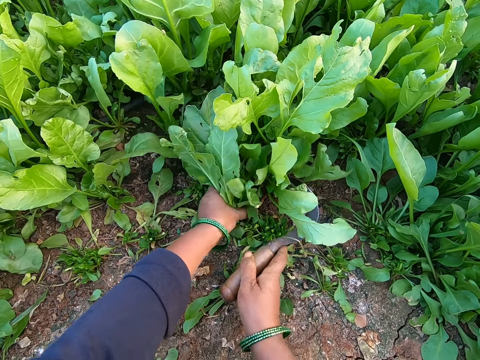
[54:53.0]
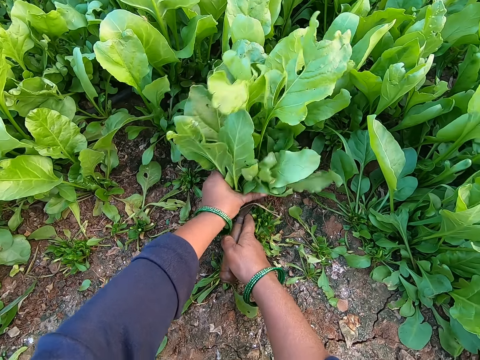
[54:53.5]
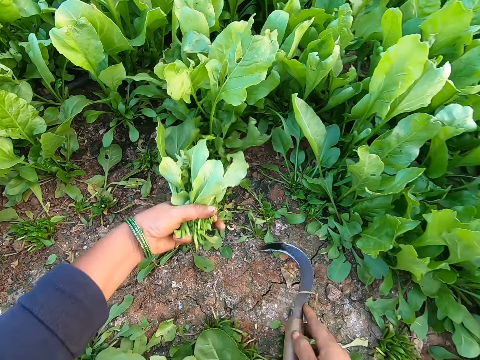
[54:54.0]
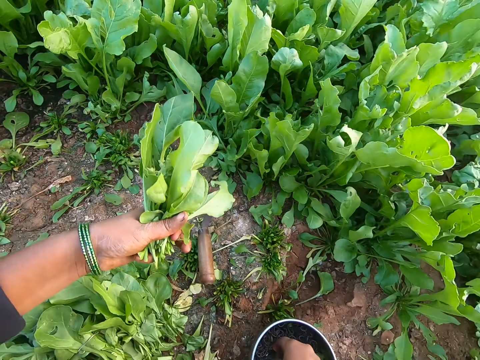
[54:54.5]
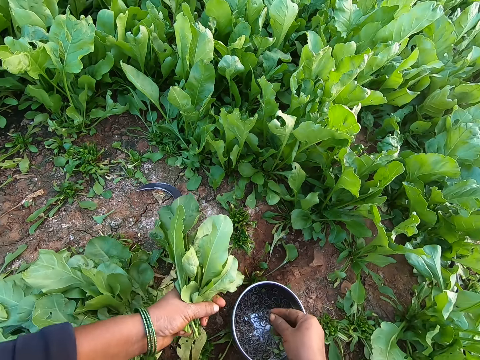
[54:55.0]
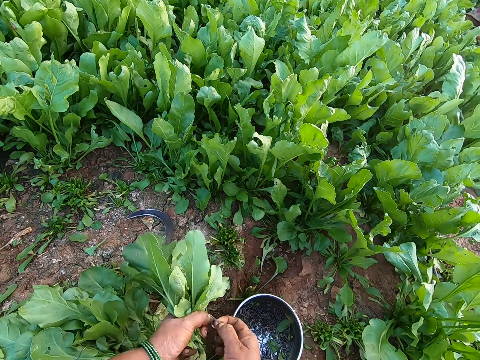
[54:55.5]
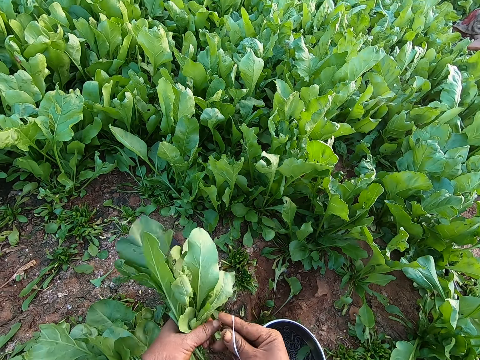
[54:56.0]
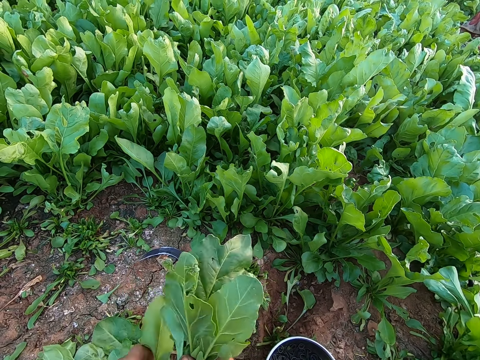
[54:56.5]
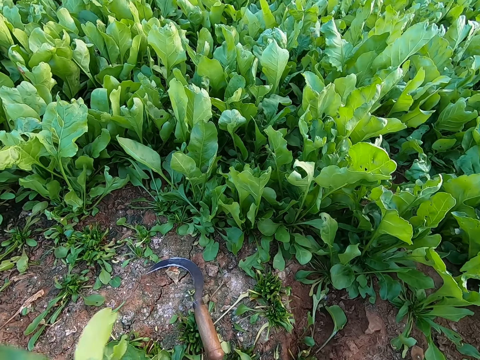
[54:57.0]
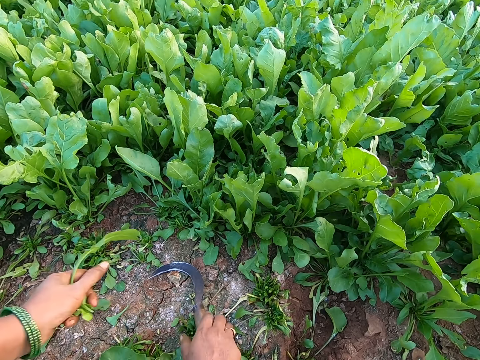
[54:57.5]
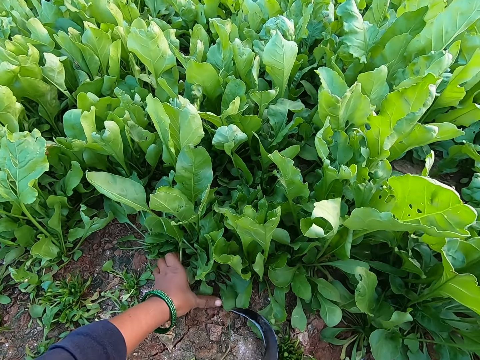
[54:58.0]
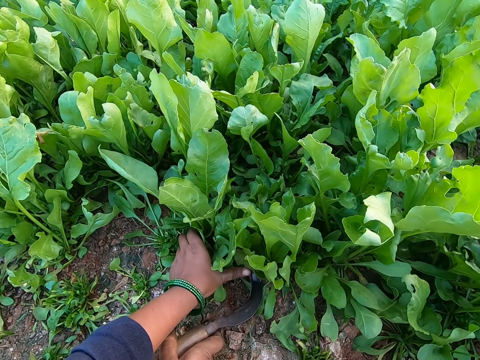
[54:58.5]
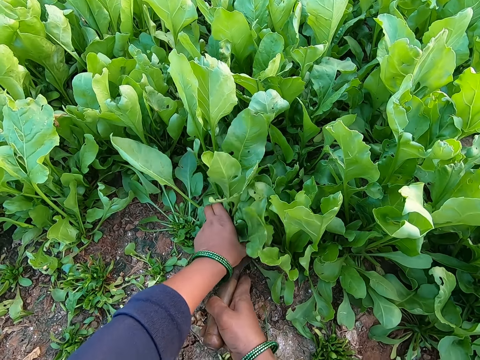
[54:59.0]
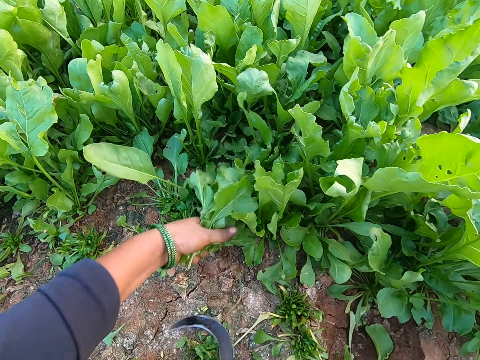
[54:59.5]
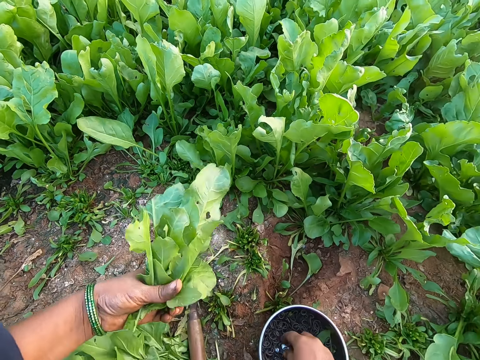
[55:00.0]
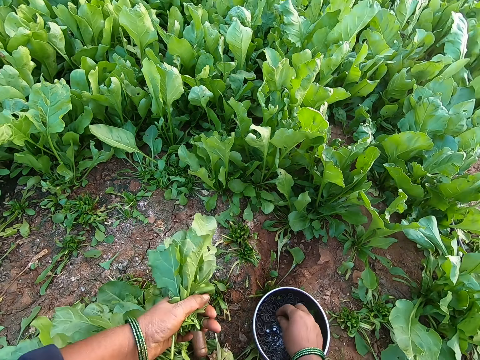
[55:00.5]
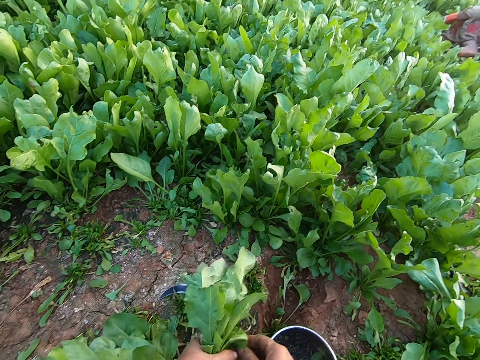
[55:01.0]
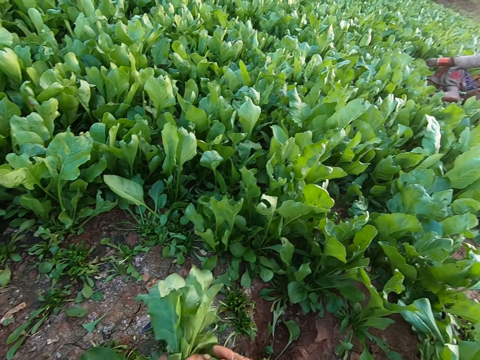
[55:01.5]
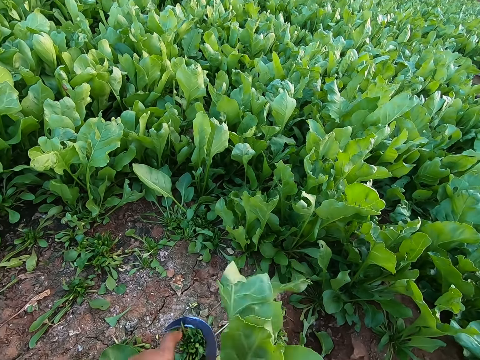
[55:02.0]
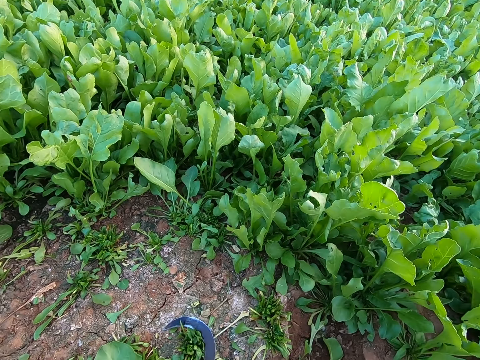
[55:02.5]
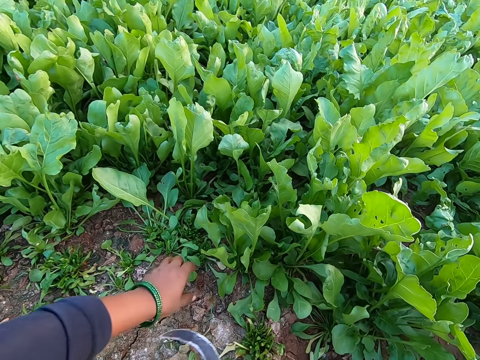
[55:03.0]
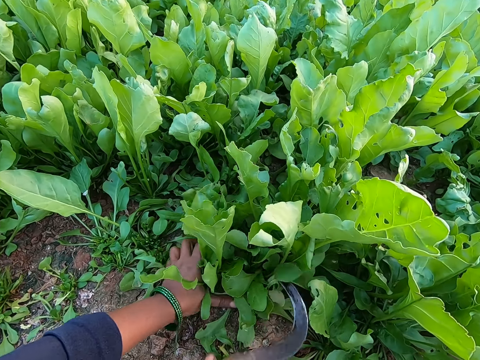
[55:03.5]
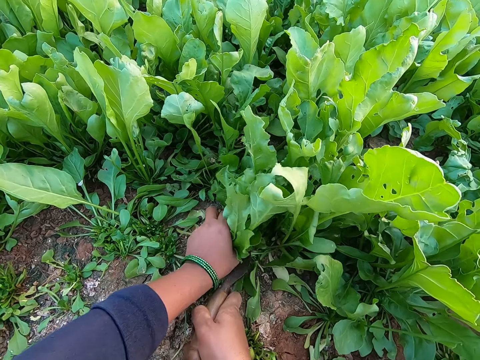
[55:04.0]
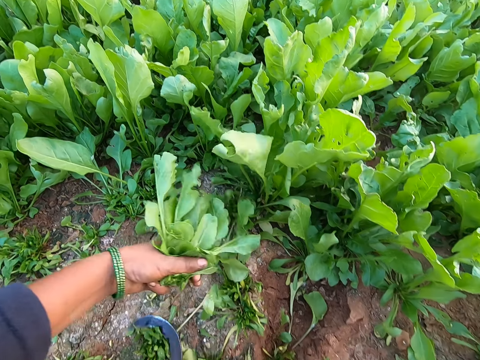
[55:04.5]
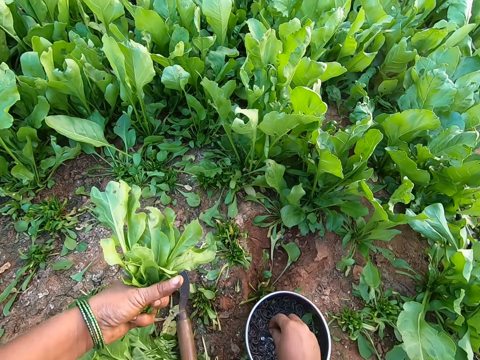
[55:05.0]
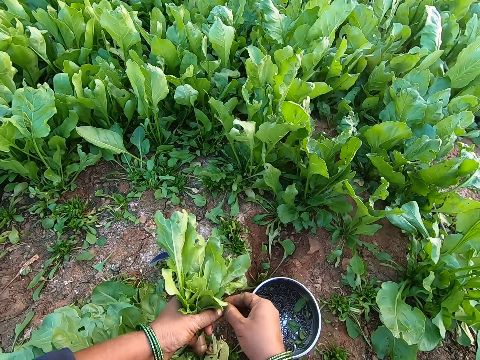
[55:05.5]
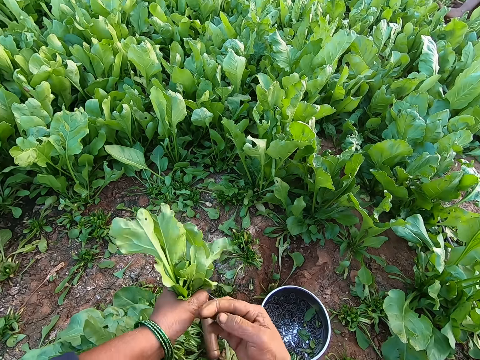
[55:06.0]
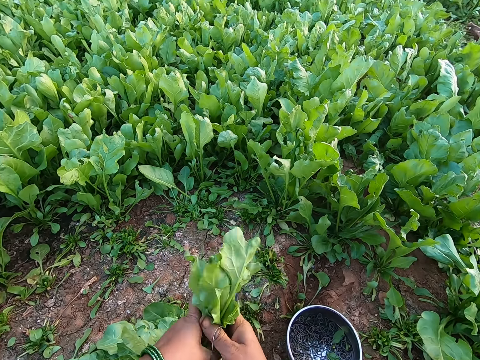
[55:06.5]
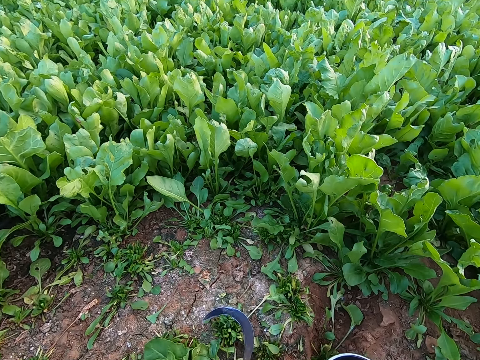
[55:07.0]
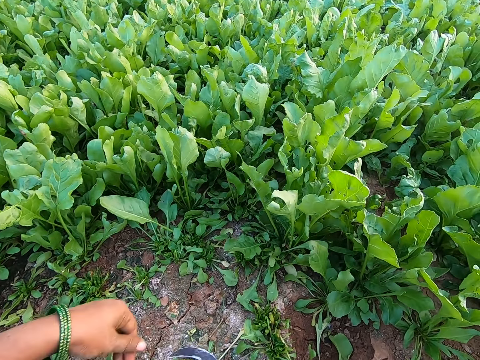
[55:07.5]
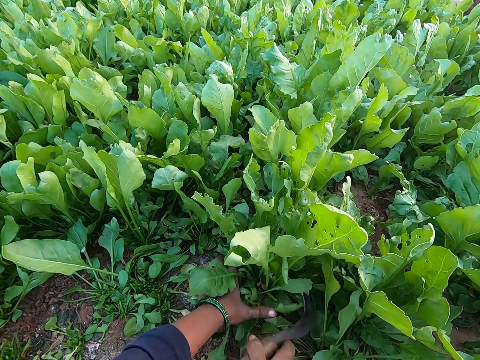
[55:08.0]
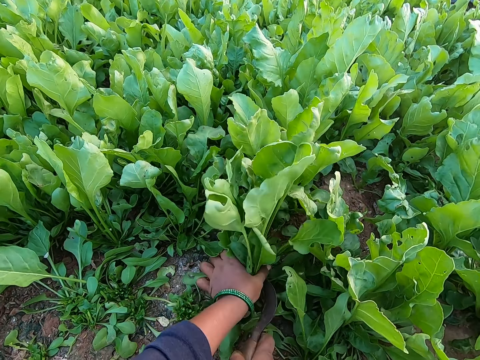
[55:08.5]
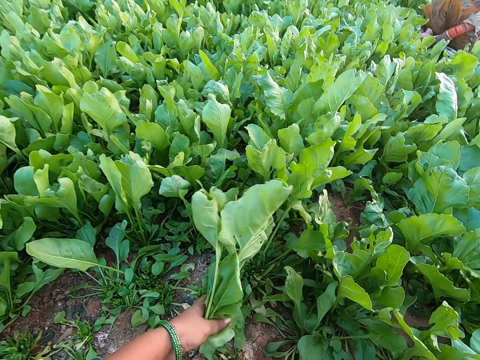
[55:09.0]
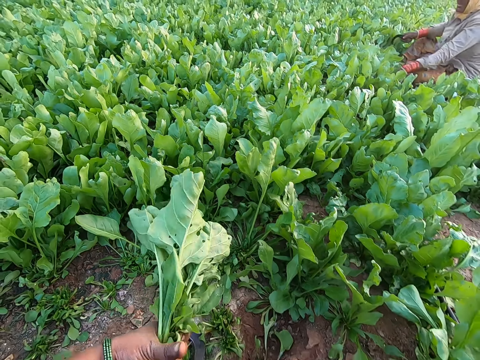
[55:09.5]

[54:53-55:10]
The camera wearer drops the slasher in her right hand on the ground. She picks an elastic band with her right hand from the bowl. She holds the elastic band with her hands. She picks the slasher from the ground with her right hand. She holds the leaves with her left hand. She cuts the leaves in her left hand with her right hand. She drops the slasher in her right hand on the ground. She picks the elastic band from the bowl with her right hand. She holds the elastic band in her hands. She holds the leaves in her left hand. She cuts the leaves in her left hand with the slasher in her right hand. She picks the elastic band from the bowl with her right hand. She holds the elastic band in her hands. She ties the elastic band on the leaves in her left hand. She holds the leaves in her left hand. She cuts the leaves in her left hand with the slasher in her right hand.

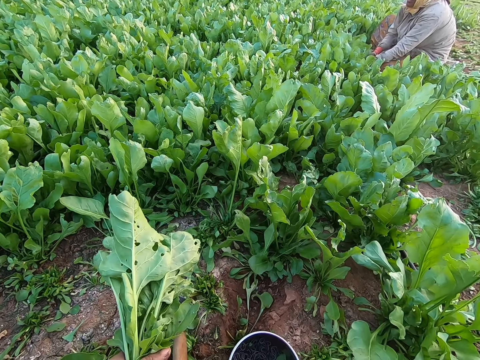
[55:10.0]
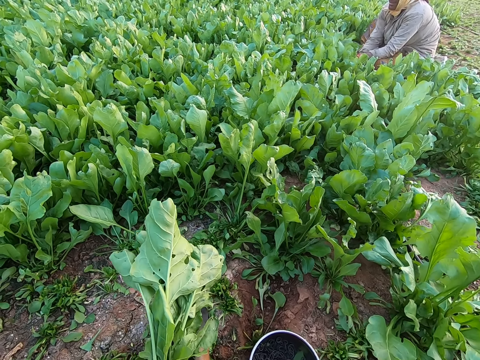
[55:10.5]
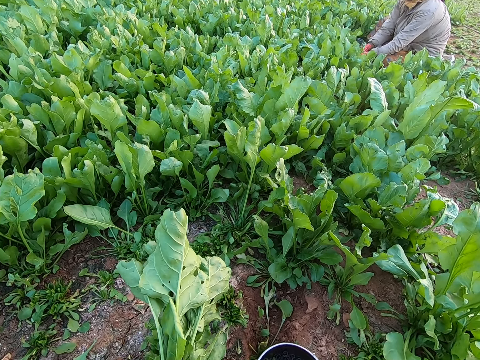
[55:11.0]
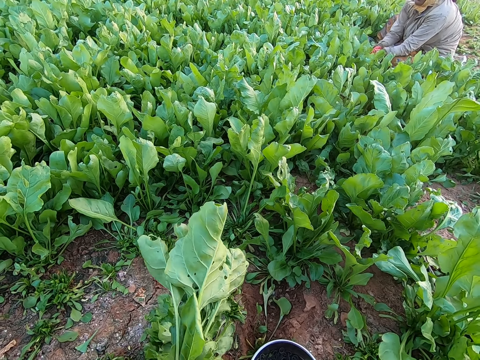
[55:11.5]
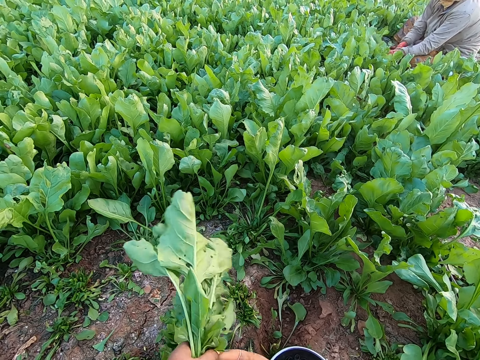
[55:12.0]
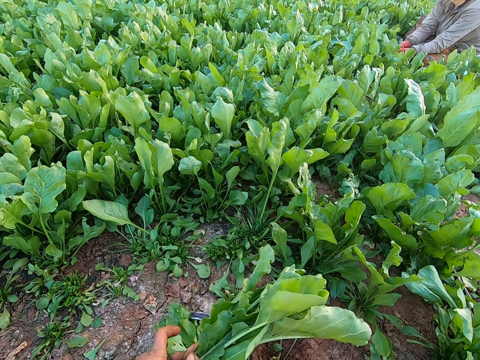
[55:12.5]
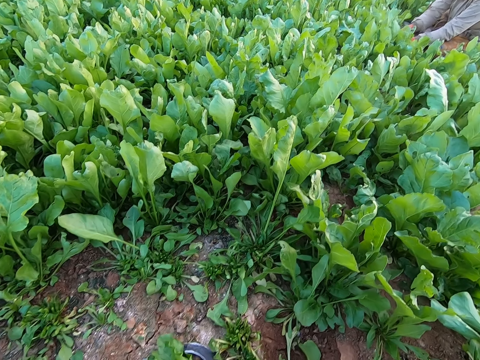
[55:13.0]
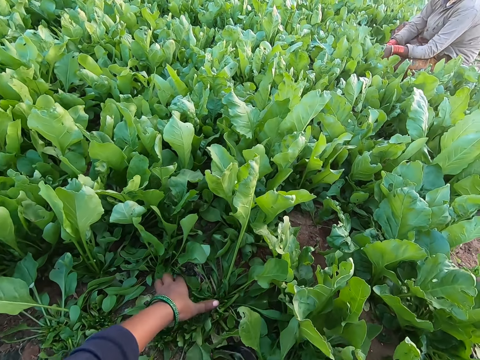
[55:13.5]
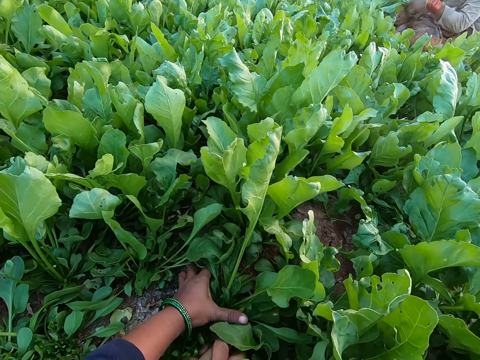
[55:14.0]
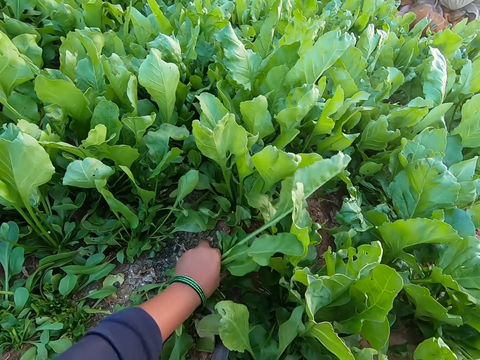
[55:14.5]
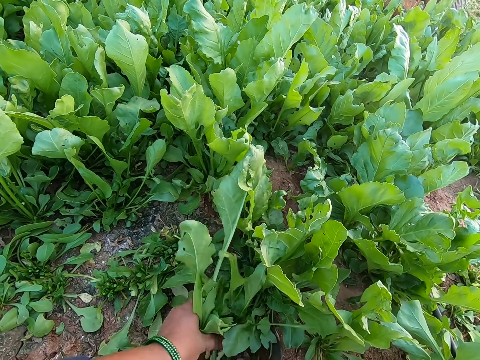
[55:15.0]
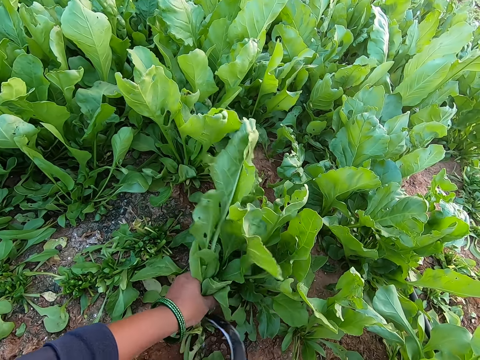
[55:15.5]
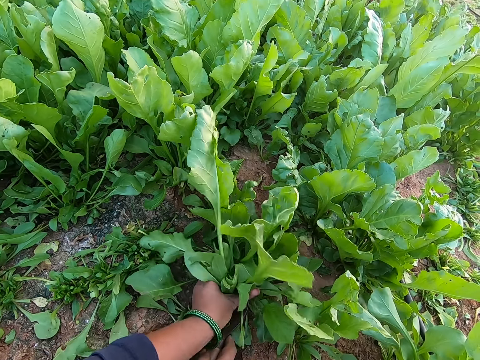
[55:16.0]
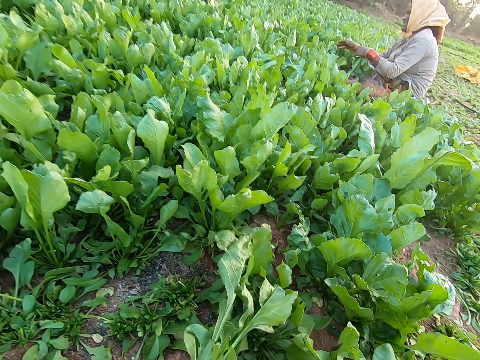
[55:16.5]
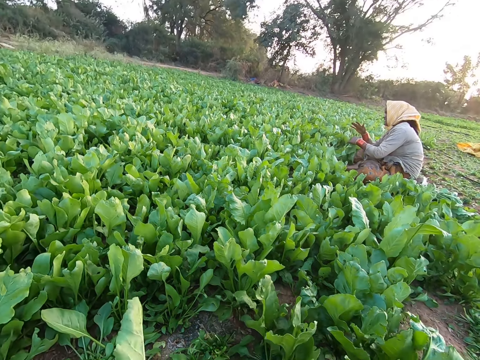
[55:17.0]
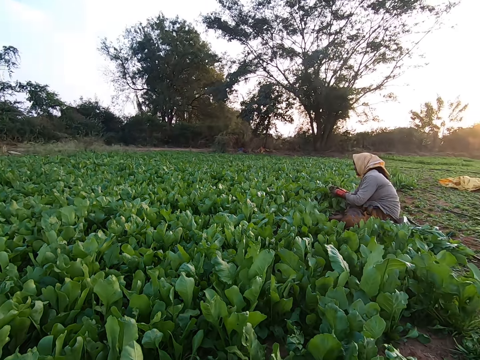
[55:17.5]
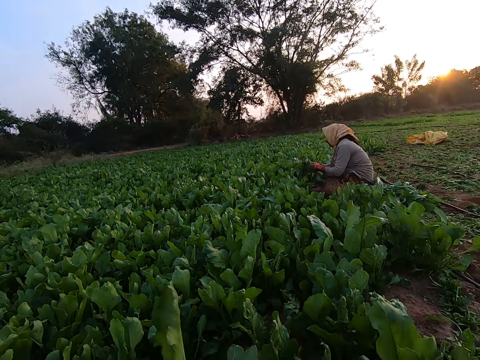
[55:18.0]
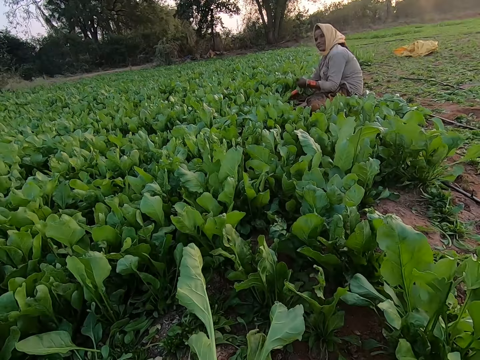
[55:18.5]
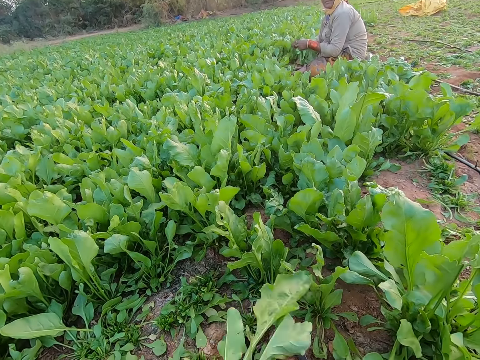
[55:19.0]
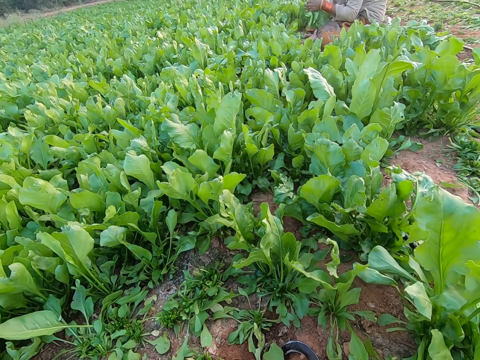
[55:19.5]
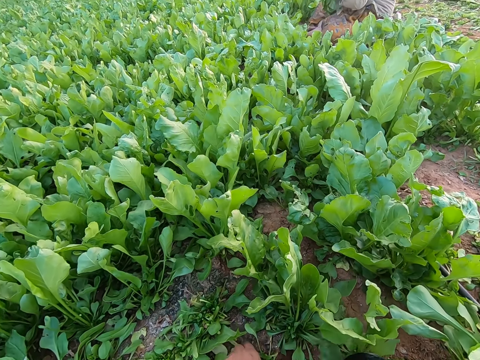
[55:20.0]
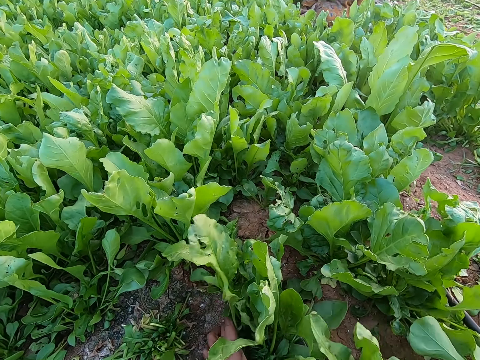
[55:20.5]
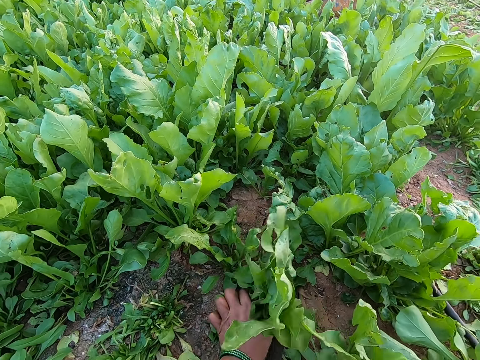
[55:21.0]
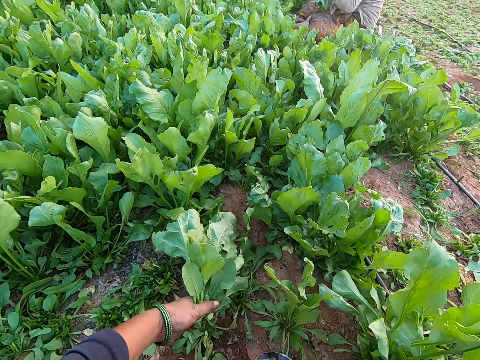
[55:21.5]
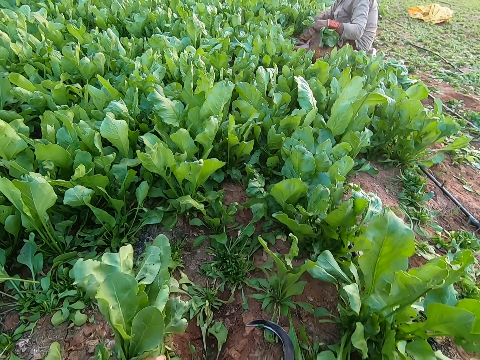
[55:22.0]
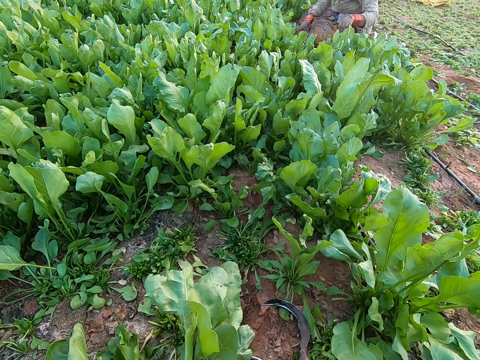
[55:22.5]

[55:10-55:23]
The woman uproots the leaves with her hands. The camera wearer holds the leaves with her left hand. She cuts the leaves in her left hand with the slasher in her right hand. She looks around. She holds the leaves with her left hand. She cuts the leaves in her left hand with the slasher in her right hand.
